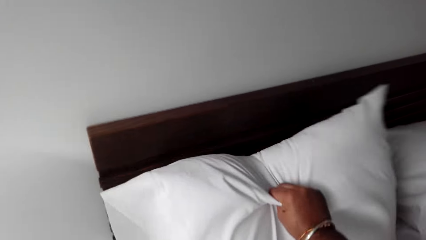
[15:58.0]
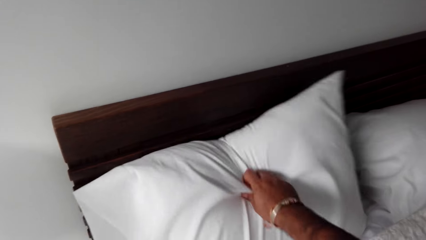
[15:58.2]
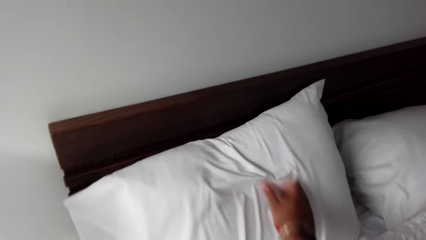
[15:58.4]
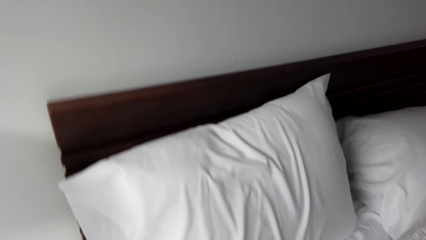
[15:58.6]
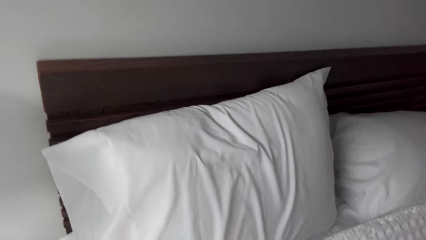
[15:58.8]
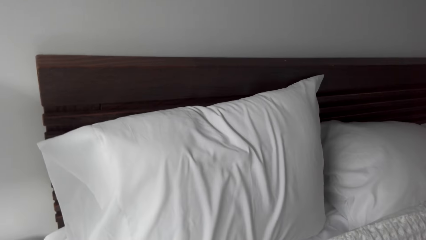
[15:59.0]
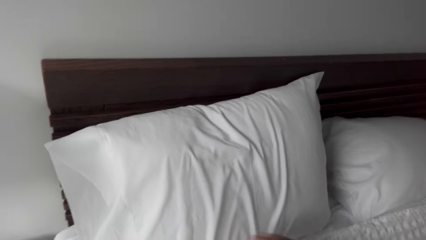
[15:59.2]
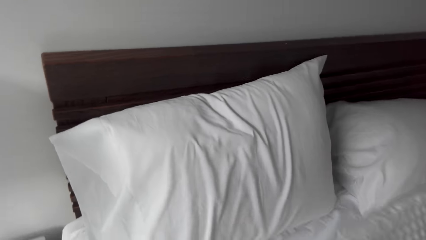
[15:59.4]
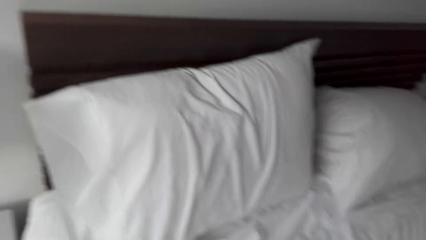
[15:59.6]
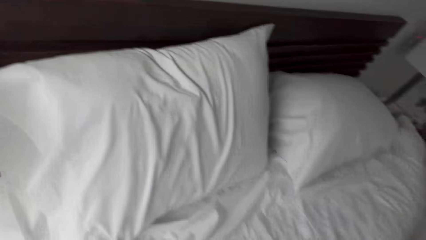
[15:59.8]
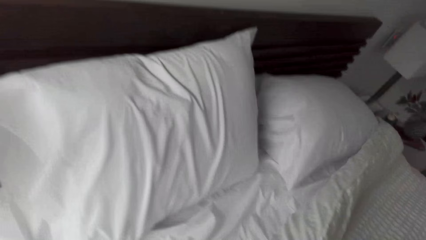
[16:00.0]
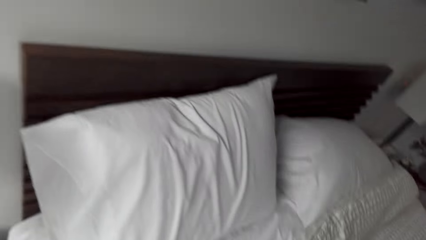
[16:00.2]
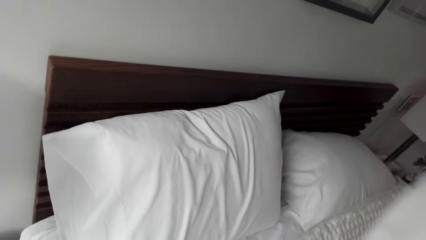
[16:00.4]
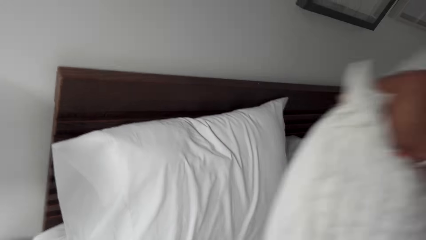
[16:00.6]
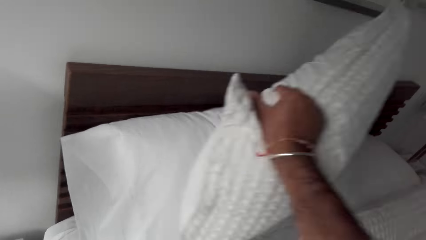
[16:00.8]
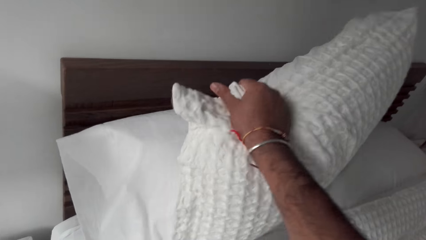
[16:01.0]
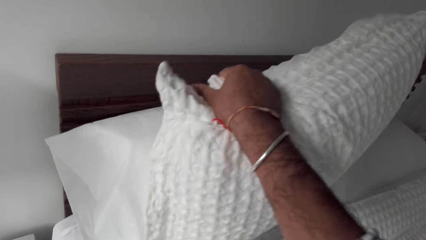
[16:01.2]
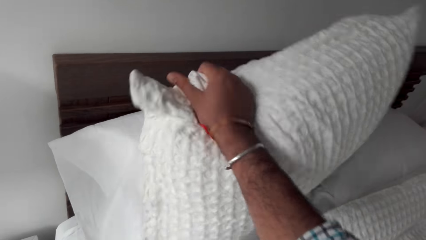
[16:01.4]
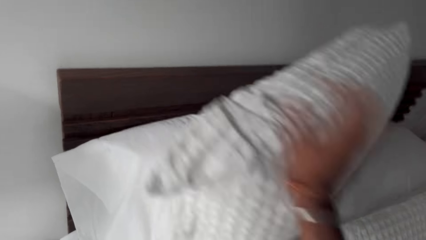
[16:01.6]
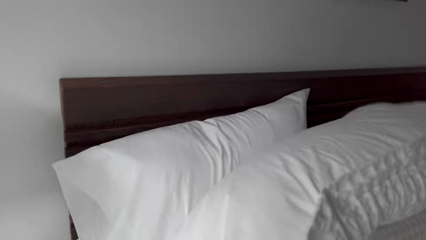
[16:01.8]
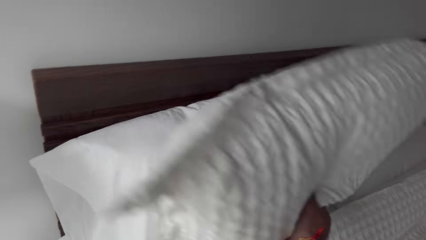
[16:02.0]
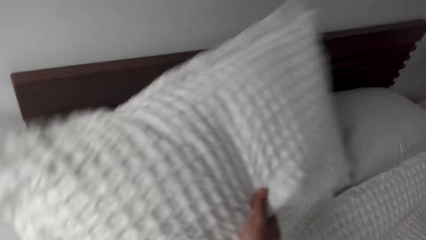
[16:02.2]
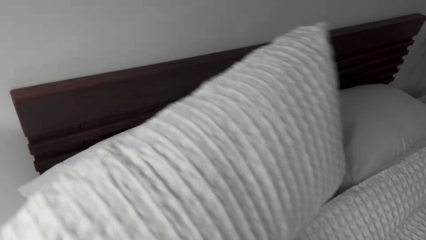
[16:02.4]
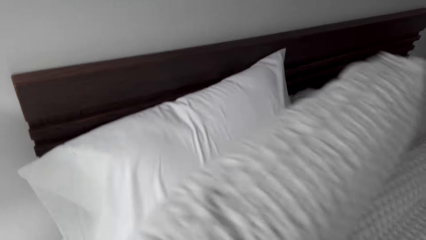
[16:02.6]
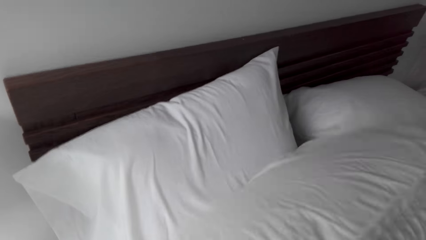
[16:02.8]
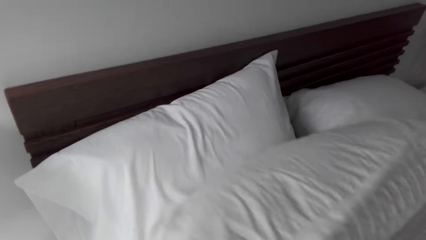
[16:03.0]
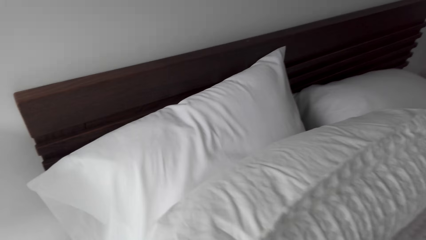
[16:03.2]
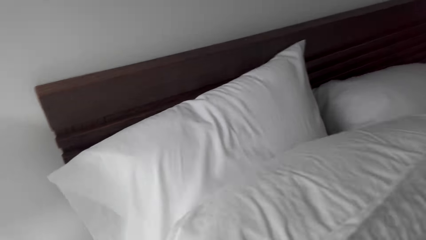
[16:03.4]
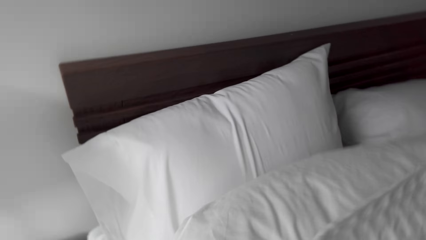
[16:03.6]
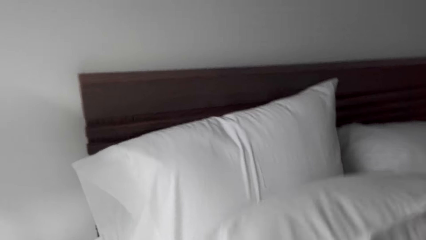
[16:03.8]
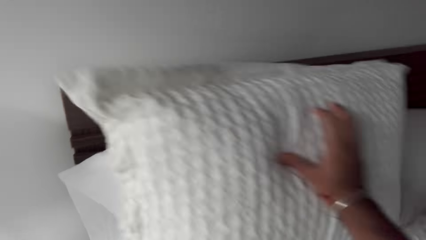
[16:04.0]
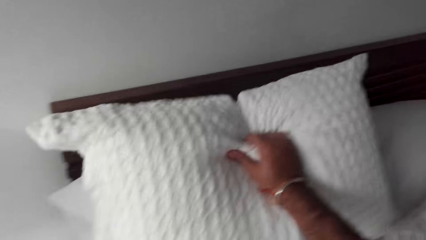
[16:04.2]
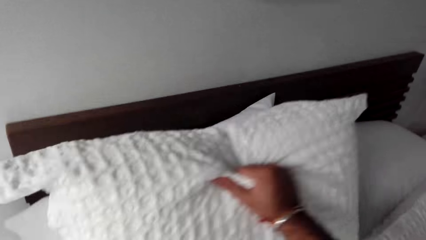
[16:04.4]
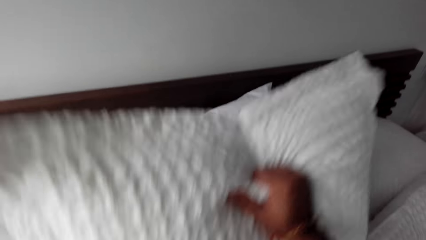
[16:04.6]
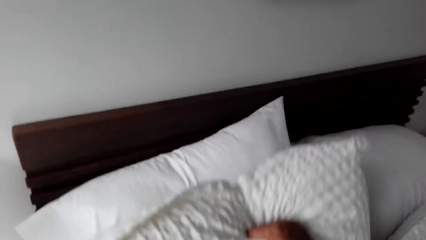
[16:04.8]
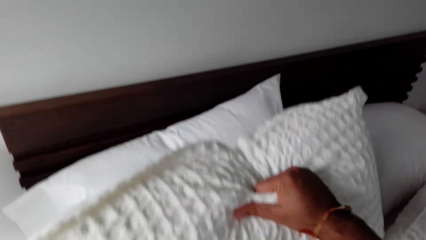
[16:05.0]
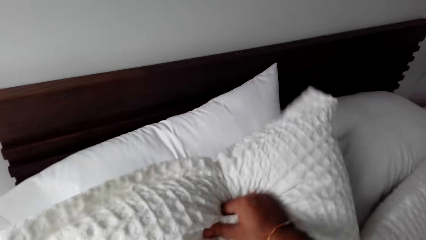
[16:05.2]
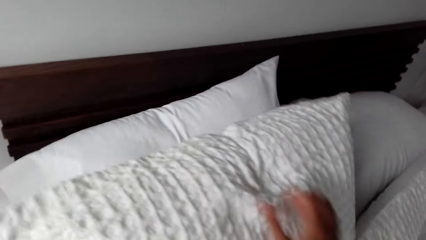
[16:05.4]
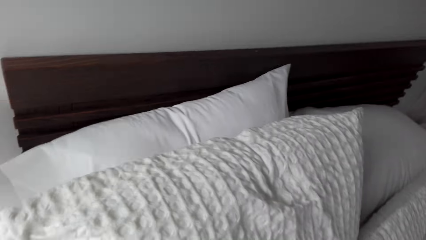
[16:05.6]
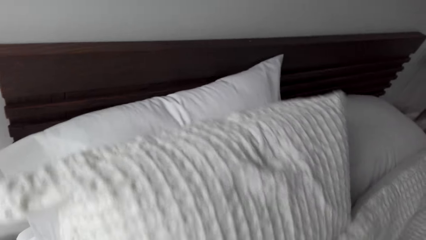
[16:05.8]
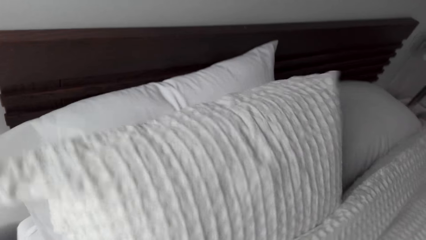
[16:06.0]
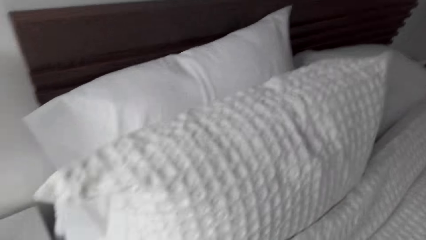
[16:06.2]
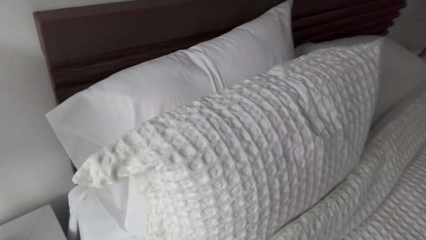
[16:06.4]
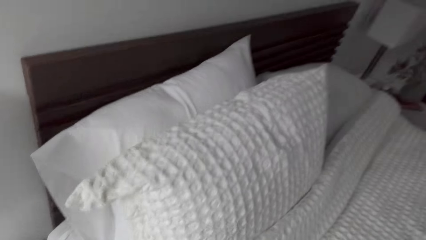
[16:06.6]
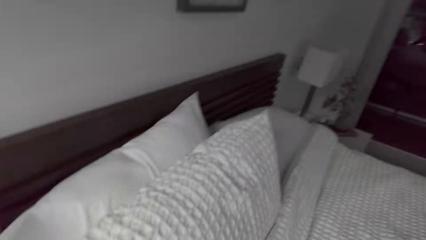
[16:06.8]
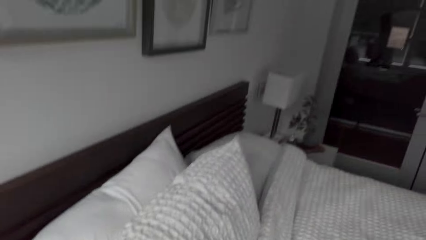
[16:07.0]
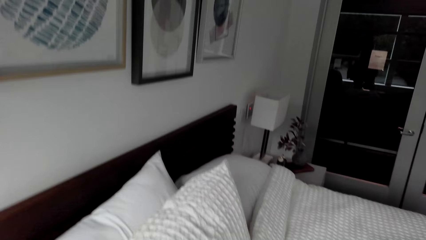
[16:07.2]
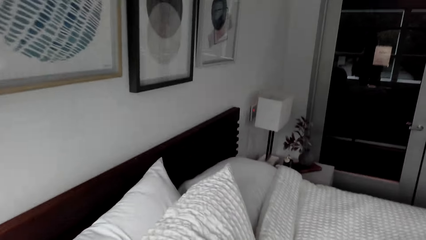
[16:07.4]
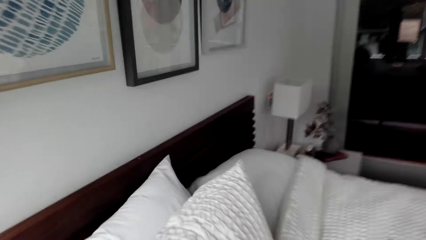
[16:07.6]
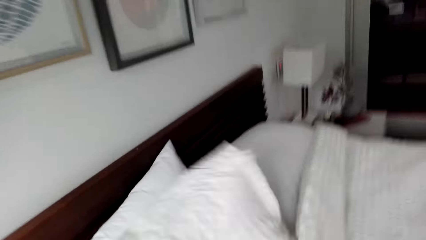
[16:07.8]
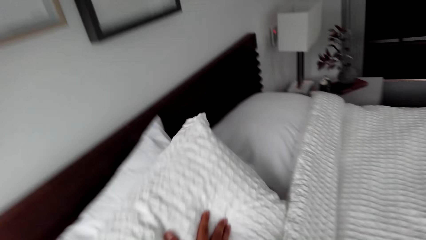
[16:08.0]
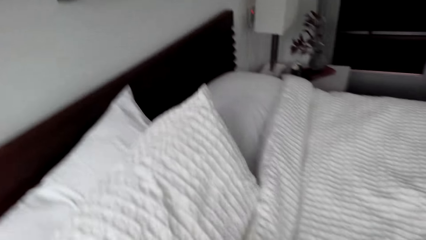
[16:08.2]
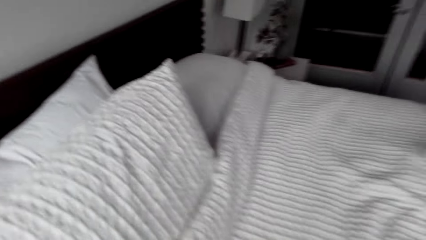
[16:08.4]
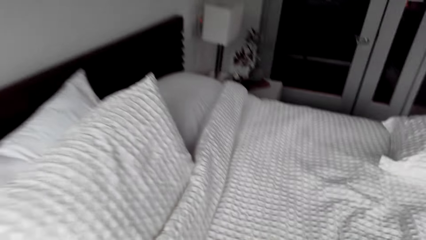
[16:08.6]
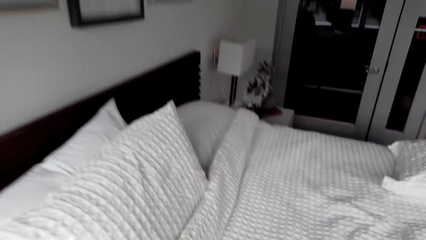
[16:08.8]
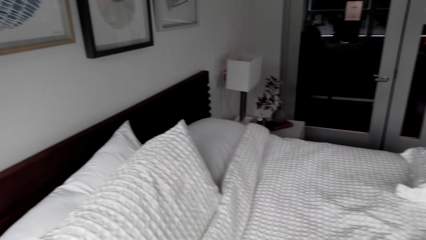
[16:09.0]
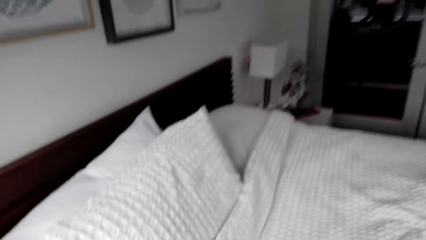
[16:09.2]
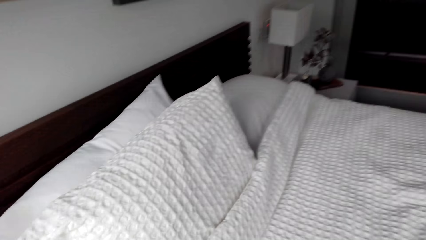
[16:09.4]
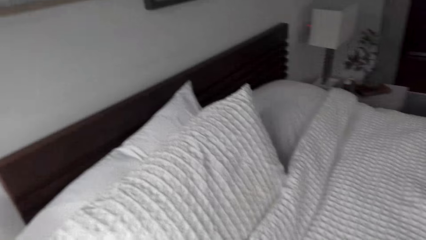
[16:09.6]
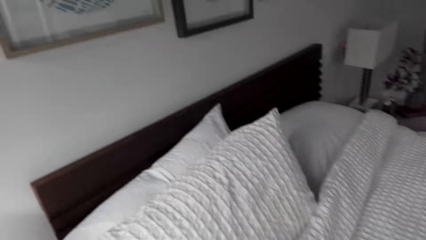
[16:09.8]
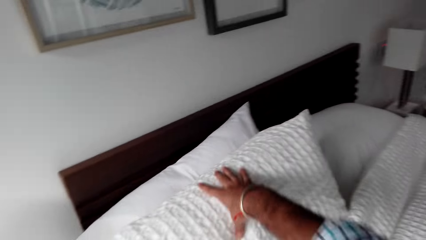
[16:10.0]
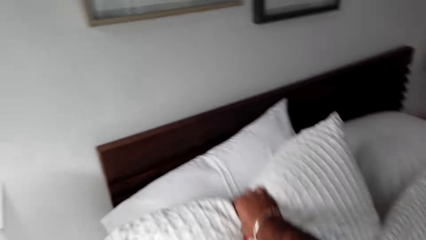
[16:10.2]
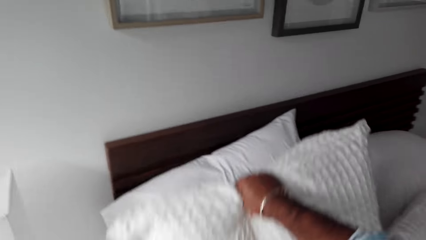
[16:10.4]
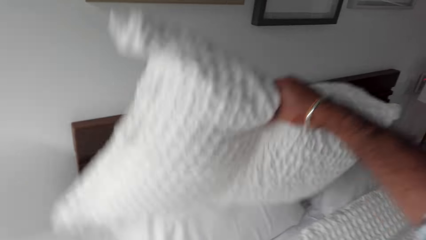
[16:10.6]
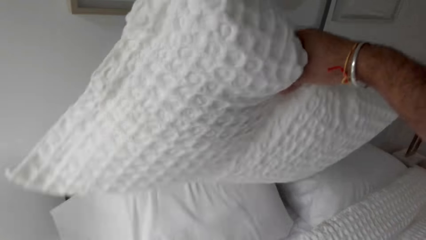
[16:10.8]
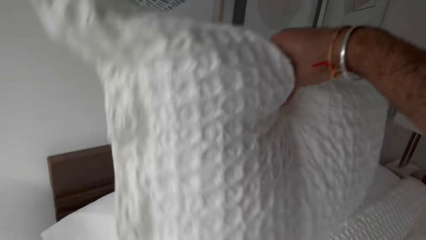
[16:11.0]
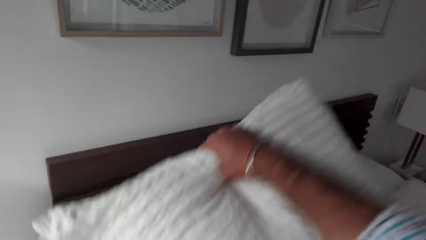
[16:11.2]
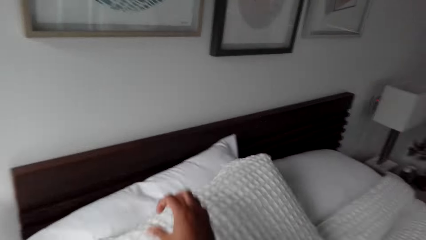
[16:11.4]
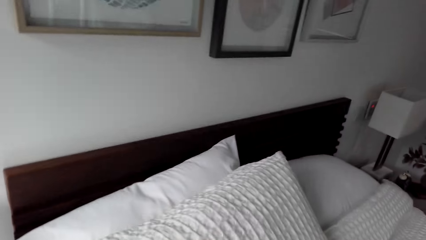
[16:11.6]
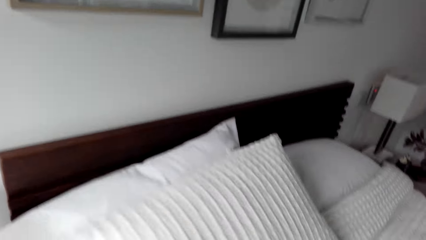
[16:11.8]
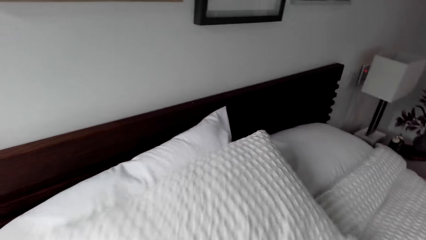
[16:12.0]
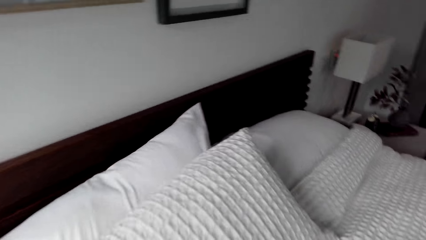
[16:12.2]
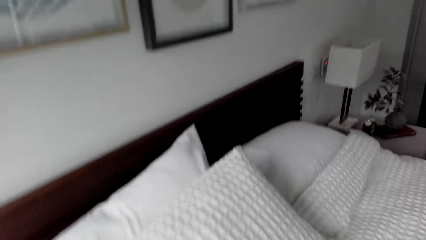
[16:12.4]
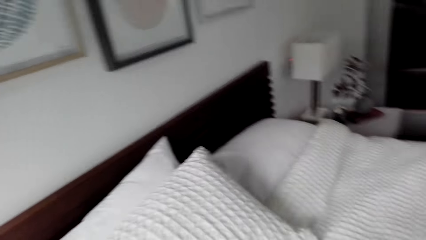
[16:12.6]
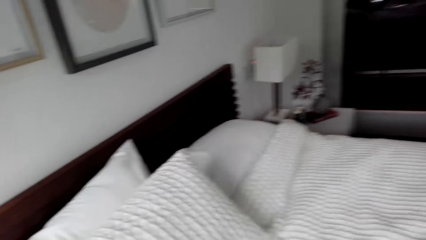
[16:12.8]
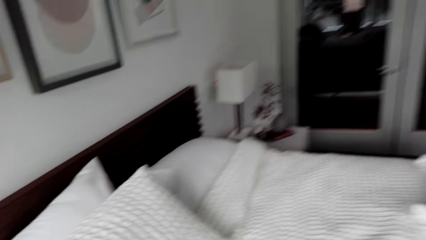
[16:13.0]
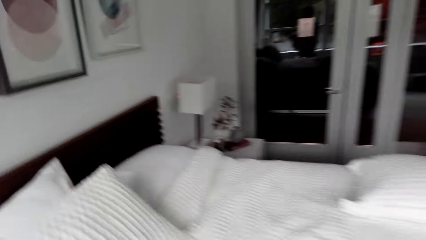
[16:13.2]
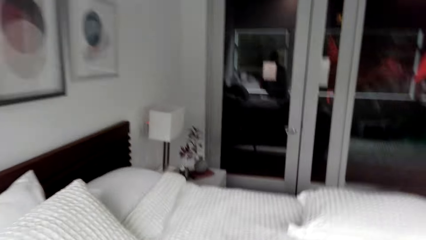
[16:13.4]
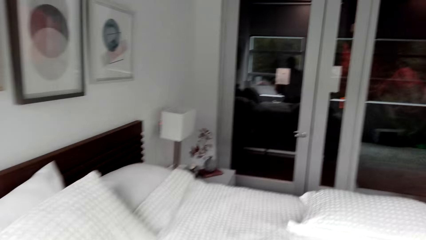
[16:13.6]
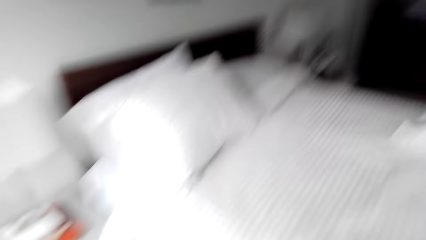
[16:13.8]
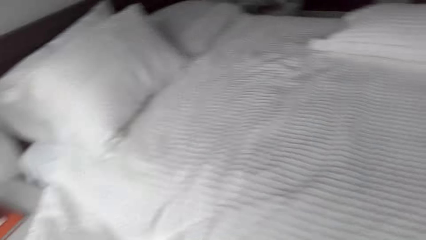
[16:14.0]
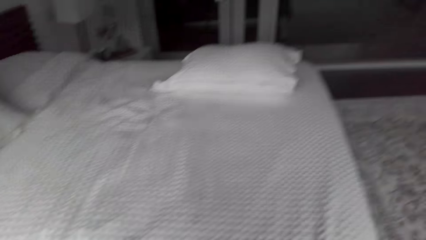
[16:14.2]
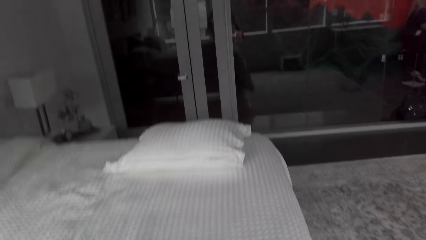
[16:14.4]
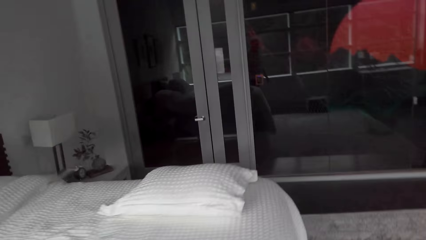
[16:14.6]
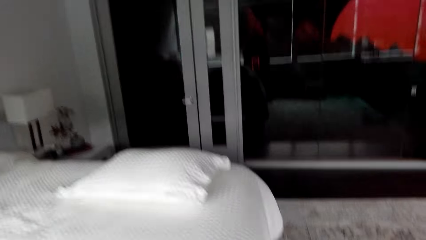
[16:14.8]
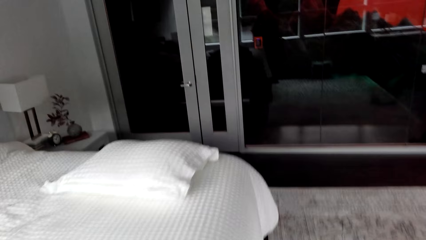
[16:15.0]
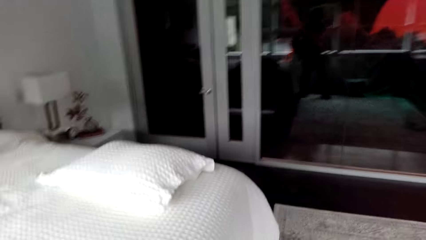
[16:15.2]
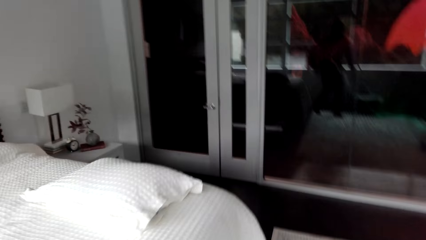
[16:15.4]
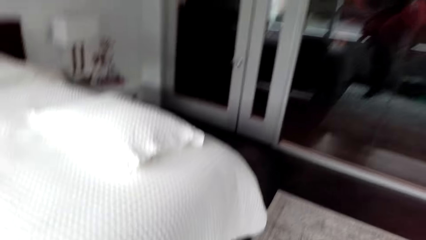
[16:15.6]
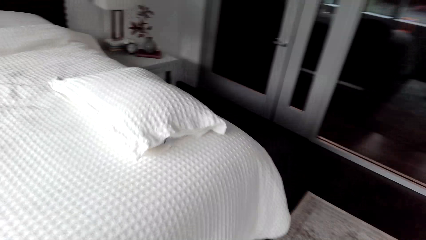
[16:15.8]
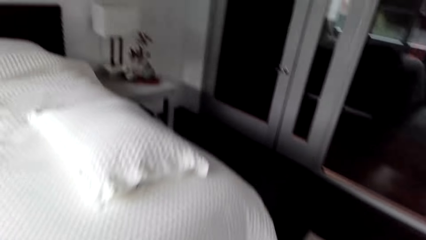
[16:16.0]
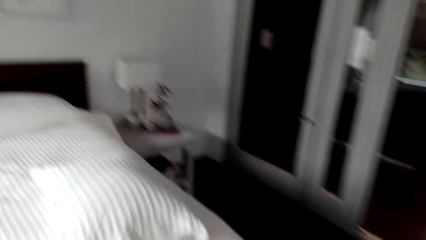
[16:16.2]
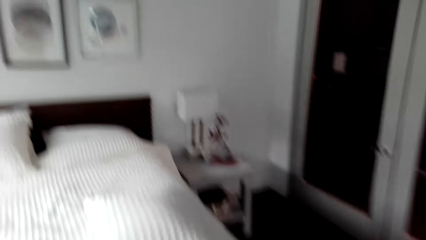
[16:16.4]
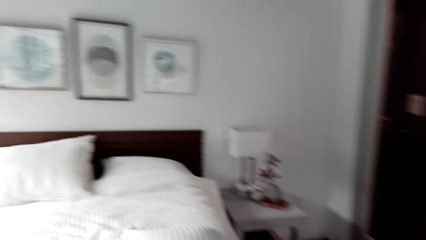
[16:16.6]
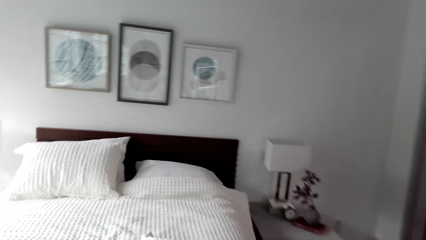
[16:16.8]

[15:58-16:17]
The camera wearer adjusts the pillow. They spread the bed. They put the pillow on the bed.
